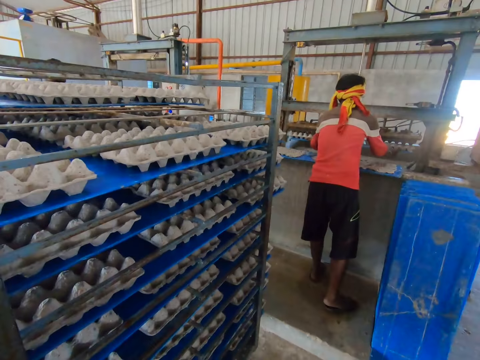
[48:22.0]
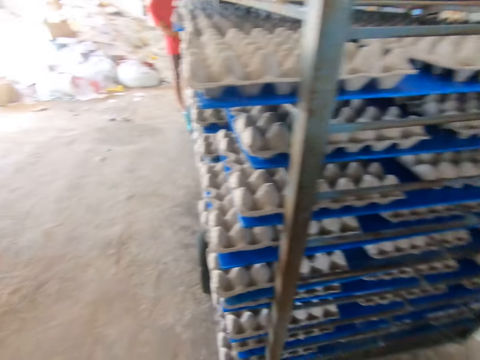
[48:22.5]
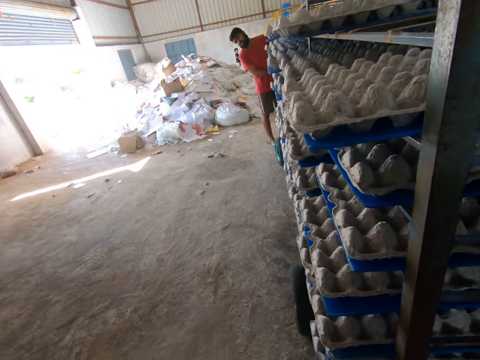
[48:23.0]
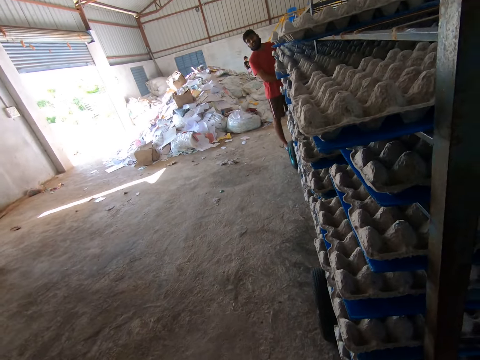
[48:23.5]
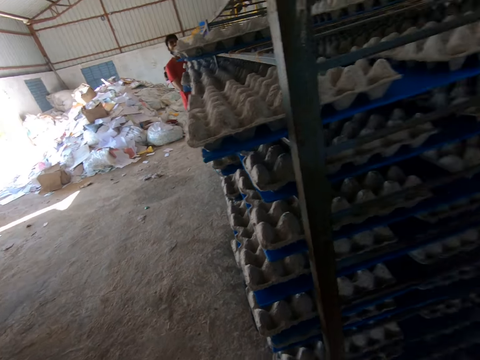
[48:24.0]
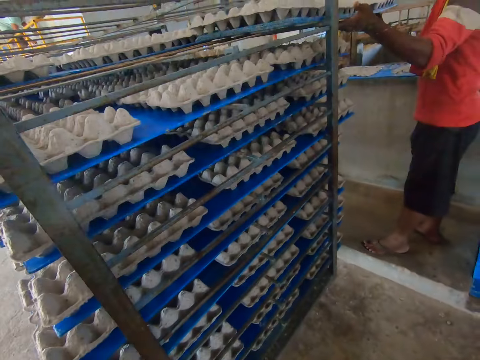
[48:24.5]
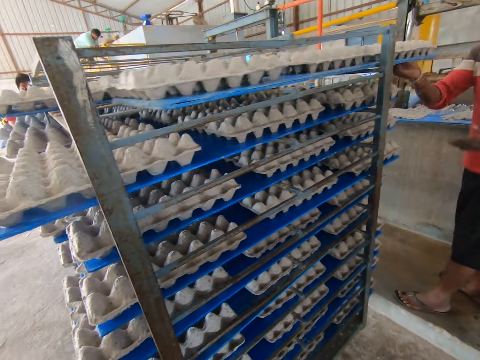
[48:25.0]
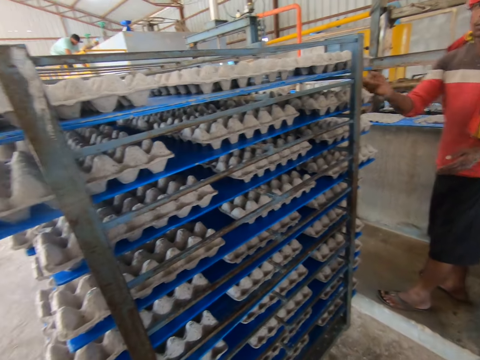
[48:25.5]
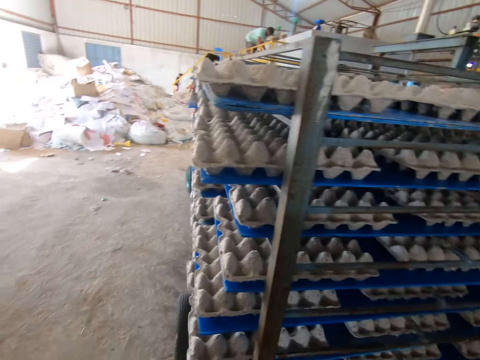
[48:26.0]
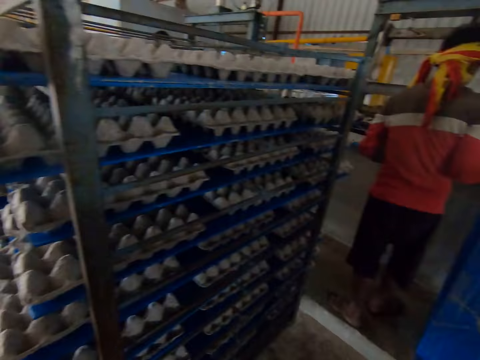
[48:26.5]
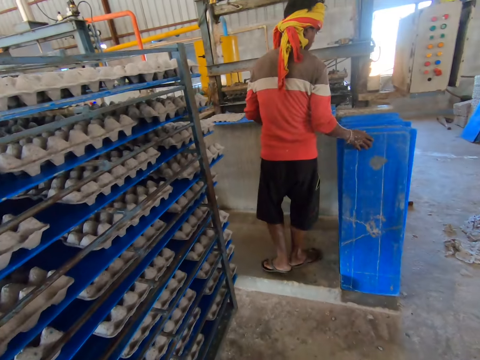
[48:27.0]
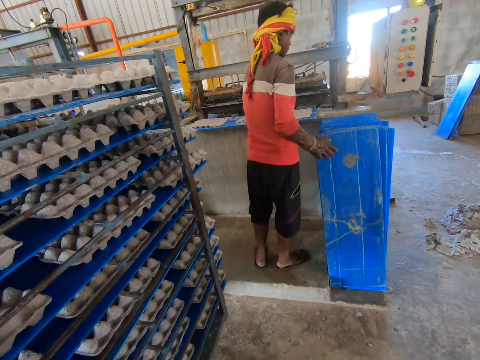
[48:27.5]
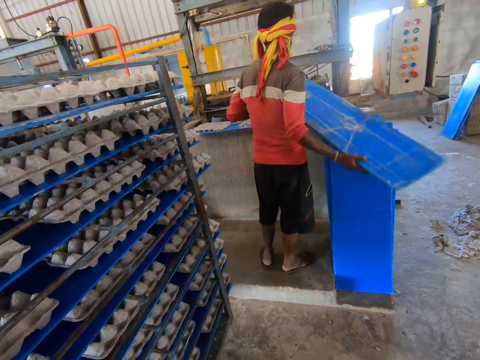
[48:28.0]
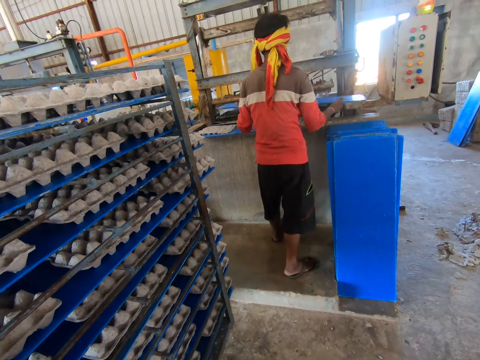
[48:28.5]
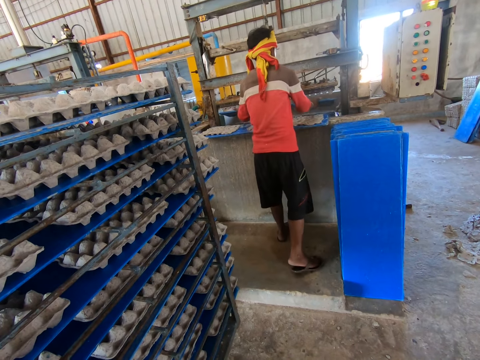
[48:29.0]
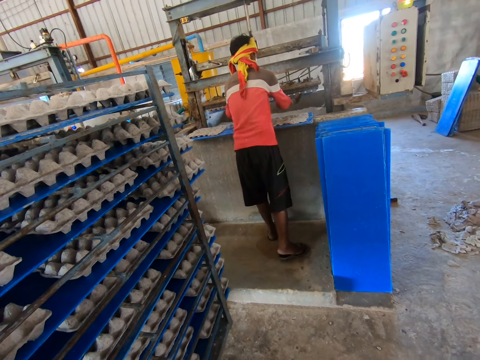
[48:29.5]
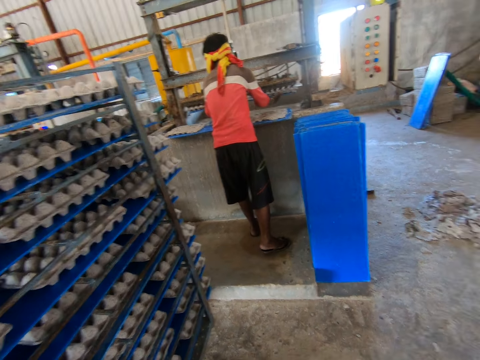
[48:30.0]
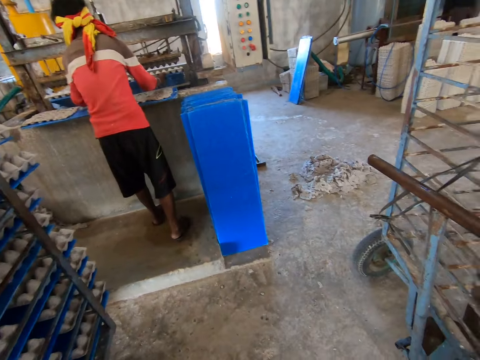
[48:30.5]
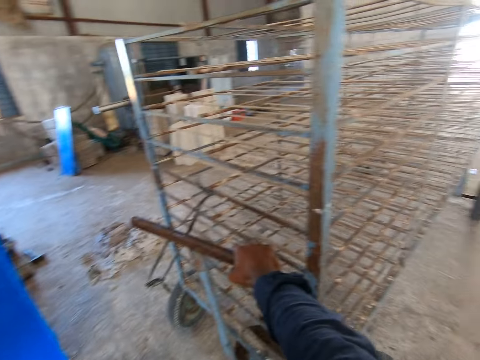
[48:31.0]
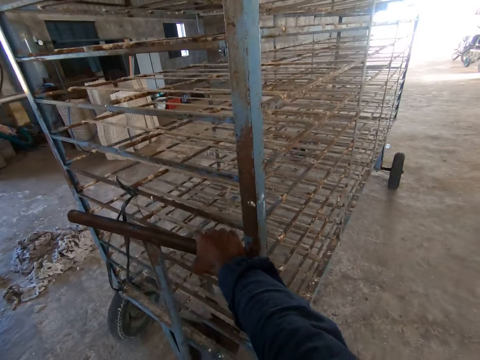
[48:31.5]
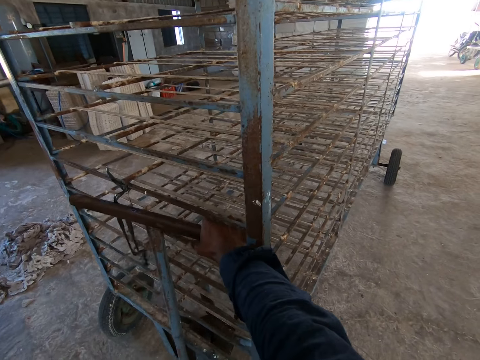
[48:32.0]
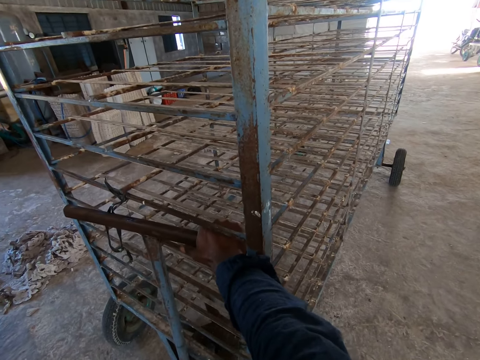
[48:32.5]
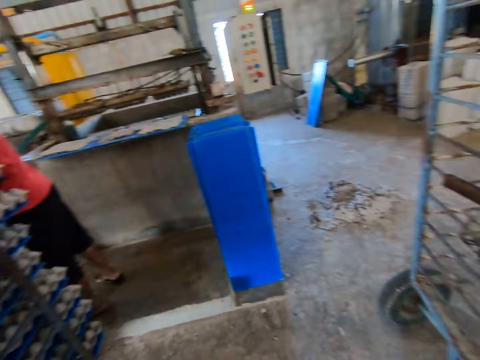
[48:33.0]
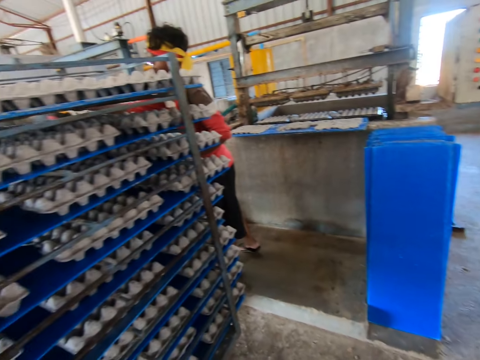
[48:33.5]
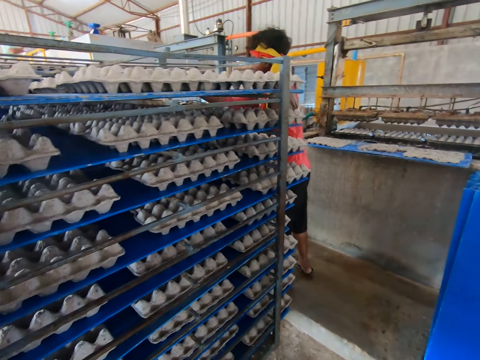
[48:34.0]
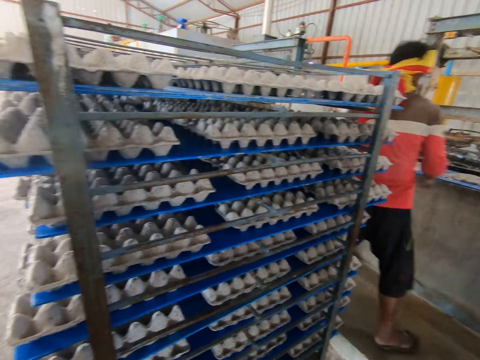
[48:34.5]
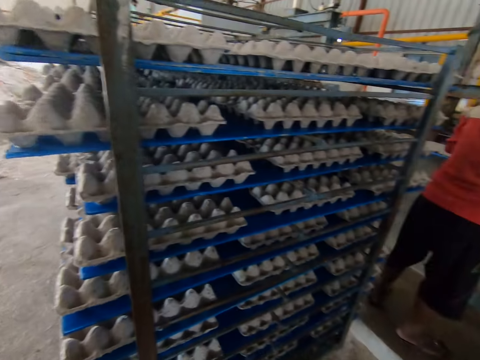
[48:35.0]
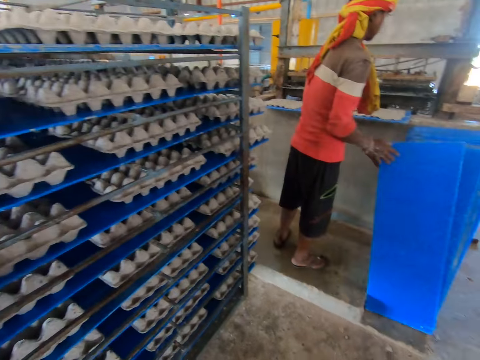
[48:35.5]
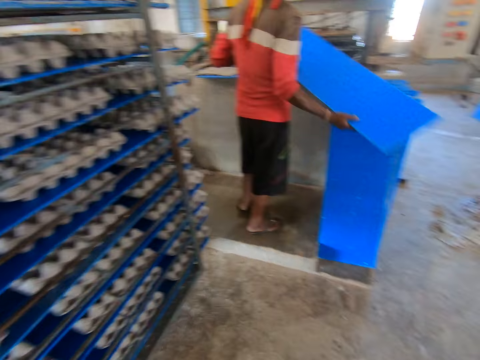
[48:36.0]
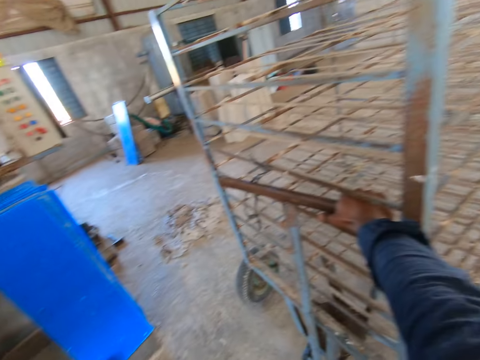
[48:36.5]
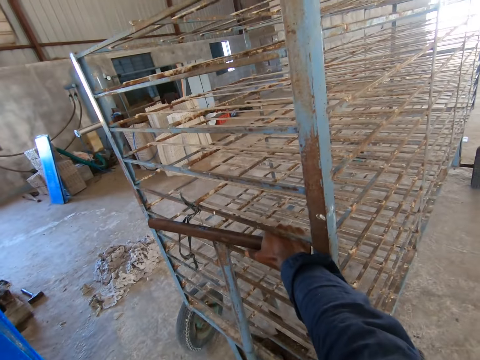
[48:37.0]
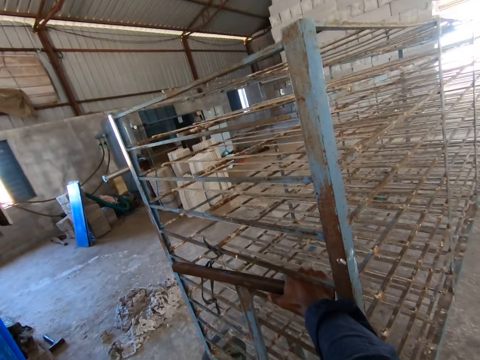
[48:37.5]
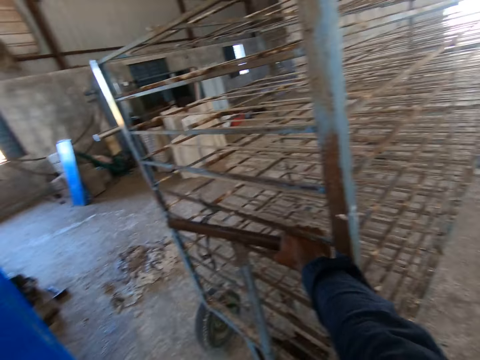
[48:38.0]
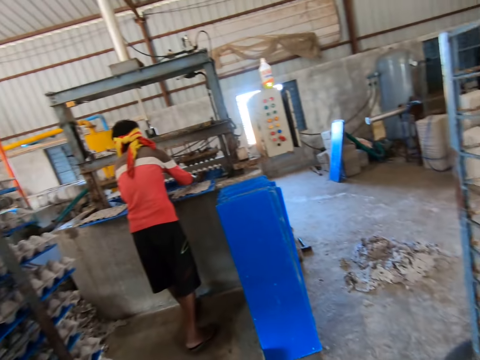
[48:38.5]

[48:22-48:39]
The man carries a tray of egg carton from the egg carton making machine with both hands. The man puts the plastic tray on the tray maker. The camera wearer stares at the floor. The man places the tray of egg on the trolley shelf or metal stand with both hands. The man picks a tray by the fence with his right hand. The man holds the tray with both hands. The man places the tray under the egg carton making machine with both hands. The man carries the tray of egg carton from the egg carton making machine with both hands. The camera wearer stares at the metal stand. The man puts the plastic tray on the metal stand. The man picks a tray by the fence with his right hand. The man holds the tray with both hands. The man places the tray under the egg carton making machine with both hands. The camera wearer stares at the metal stand.

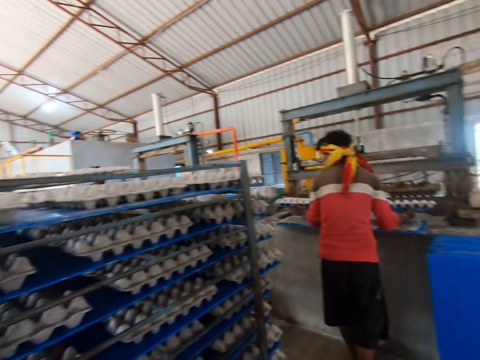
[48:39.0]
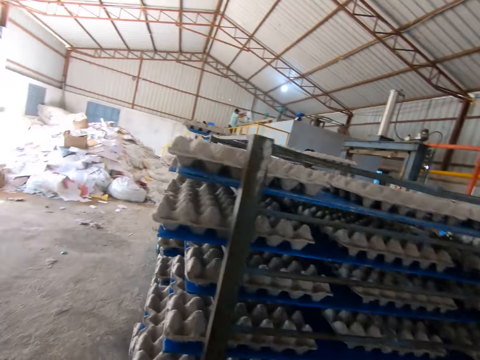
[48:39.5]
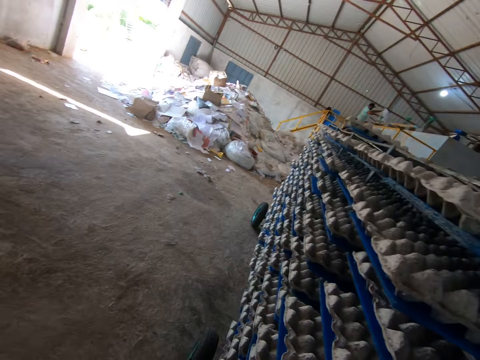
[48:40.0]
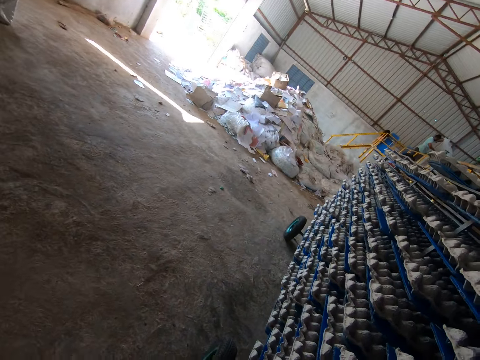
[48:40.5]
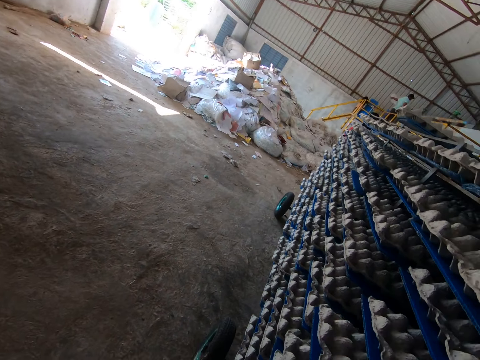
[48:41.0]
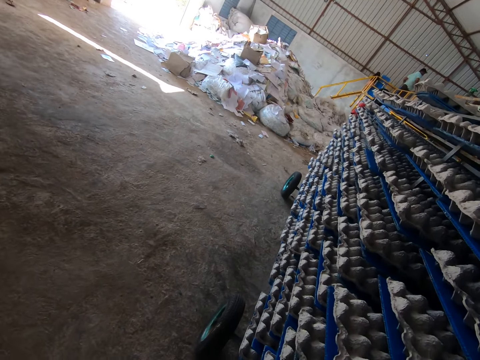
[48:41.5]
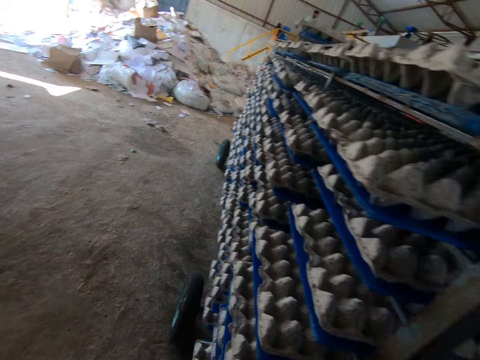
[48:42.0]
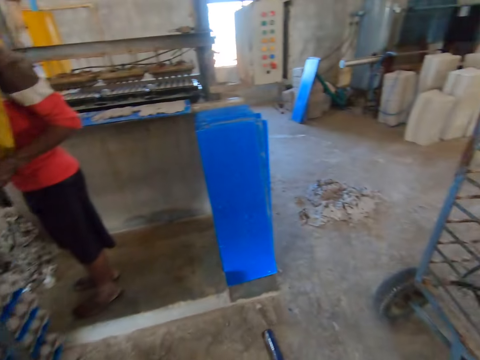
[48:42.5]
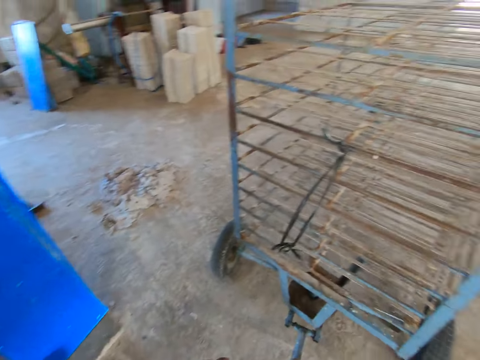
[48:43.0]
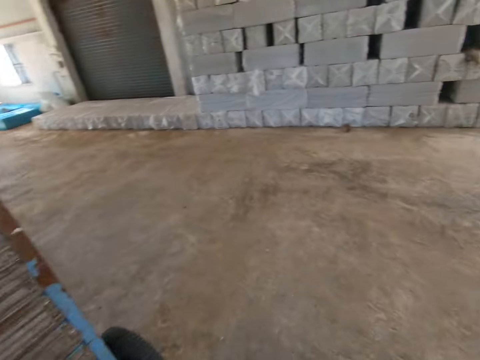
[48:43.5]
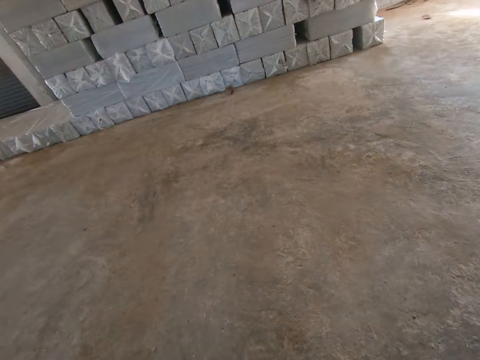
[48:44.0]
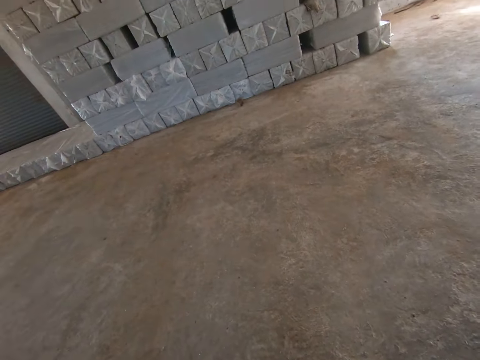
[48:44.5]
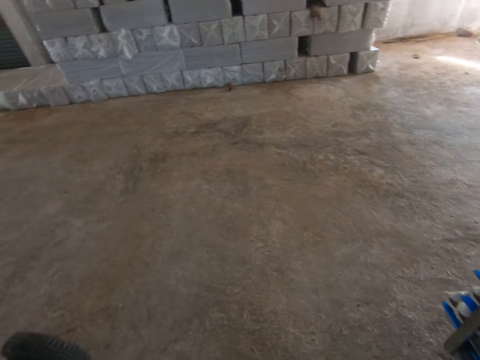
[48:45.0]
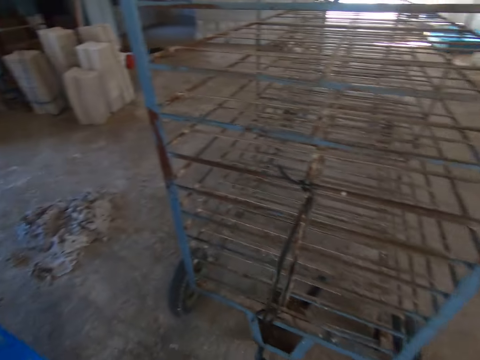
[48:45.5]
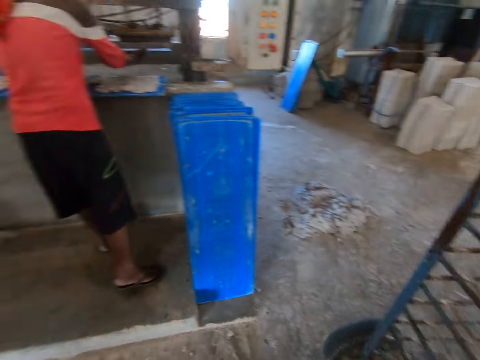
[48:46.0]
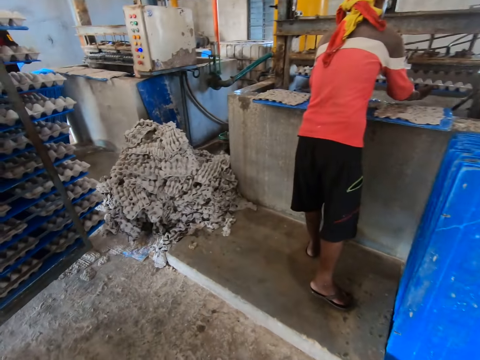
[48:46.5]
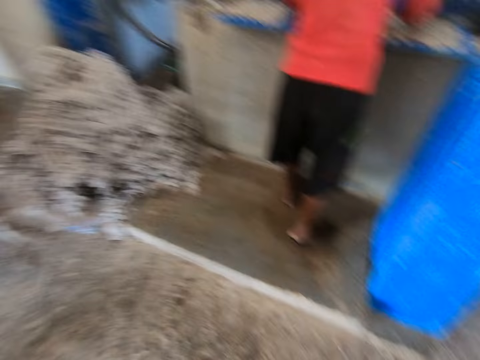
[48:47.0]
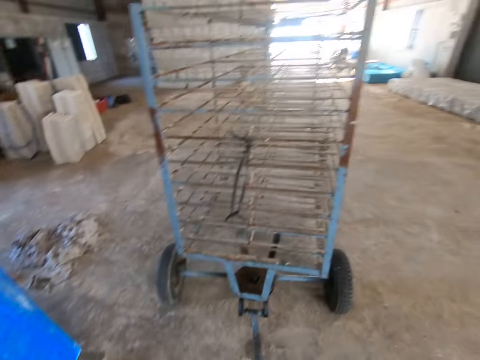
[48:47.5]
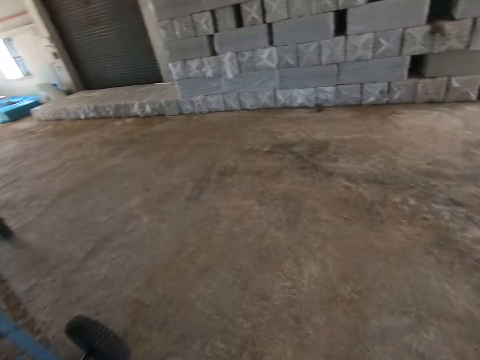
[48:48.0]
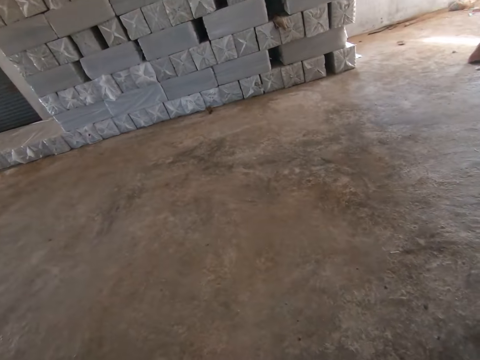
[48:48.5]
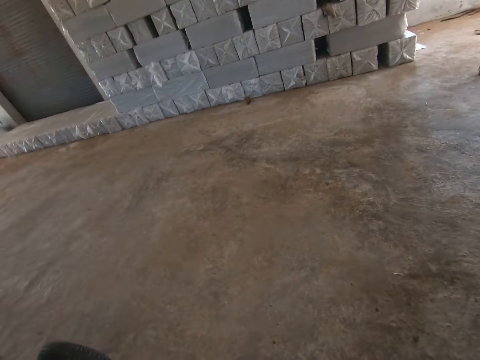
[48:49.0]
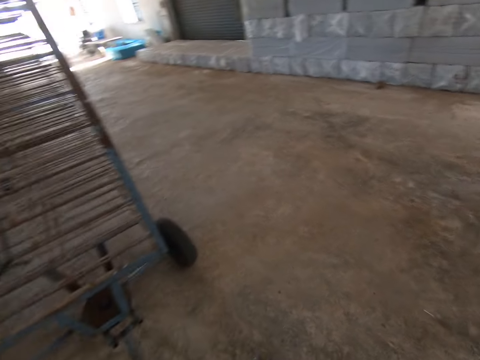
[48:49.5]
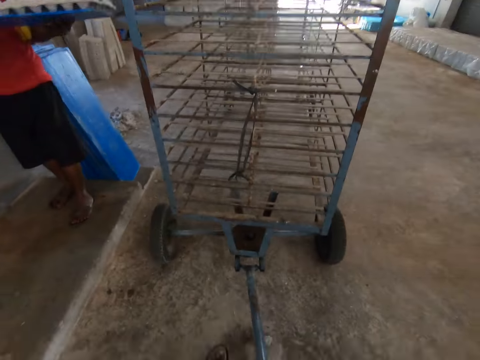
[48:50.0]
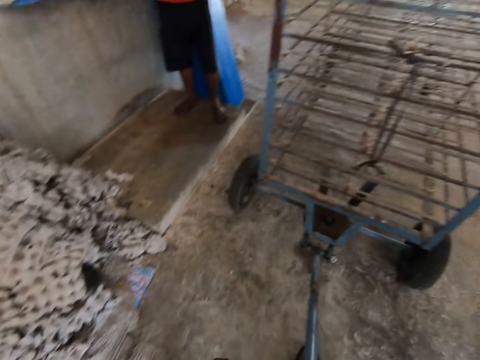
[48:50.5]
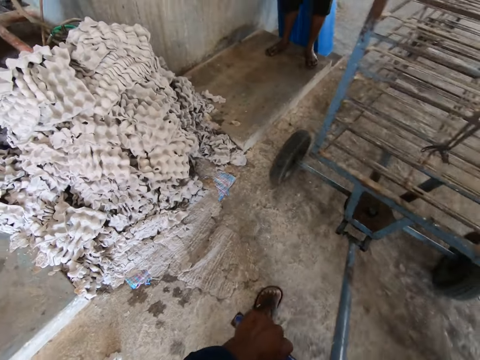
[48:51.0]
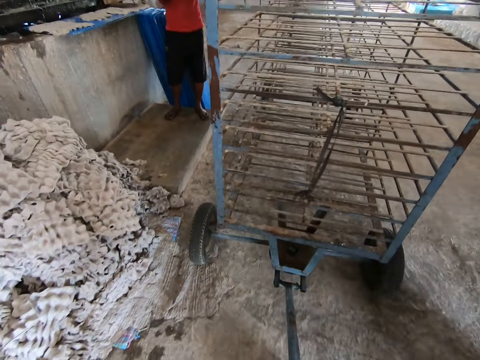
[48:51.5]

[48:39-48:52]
The man puts the tray on the tray maker. The man carries the tray of egg carton from the egg carton making machine with both hands. The man puts the plastic tray on the metal stand. The camera wearer stares at the floor. The man puts the tray on the tray maker. The camera wearer pulls the trolley shelf with both hands.
